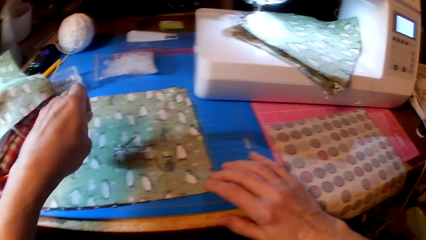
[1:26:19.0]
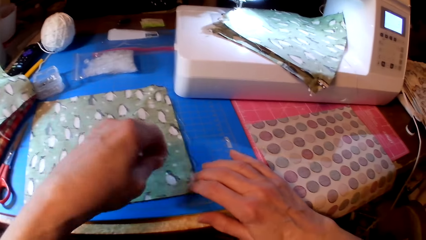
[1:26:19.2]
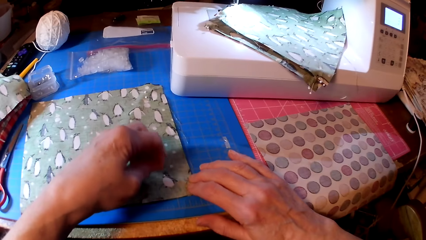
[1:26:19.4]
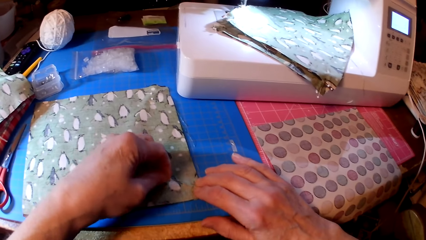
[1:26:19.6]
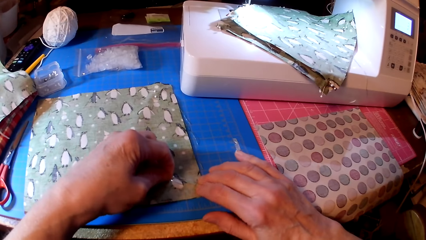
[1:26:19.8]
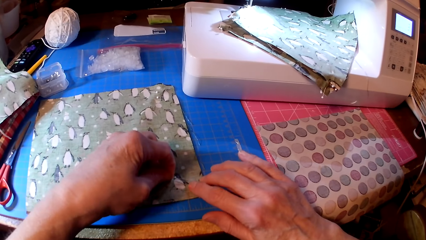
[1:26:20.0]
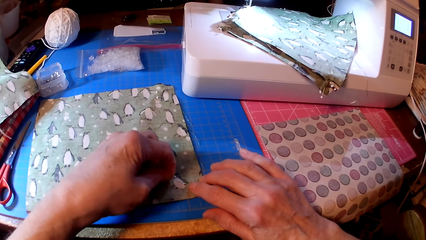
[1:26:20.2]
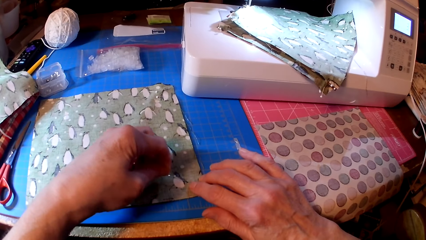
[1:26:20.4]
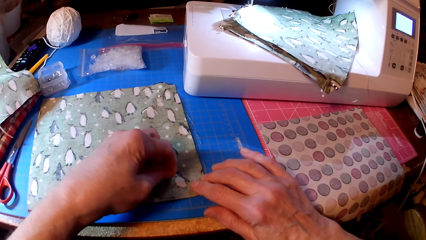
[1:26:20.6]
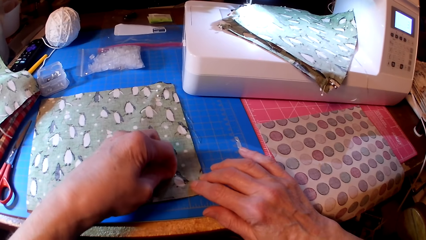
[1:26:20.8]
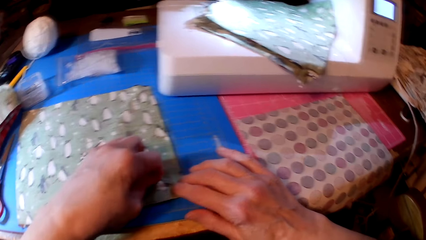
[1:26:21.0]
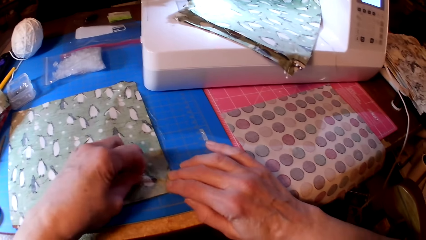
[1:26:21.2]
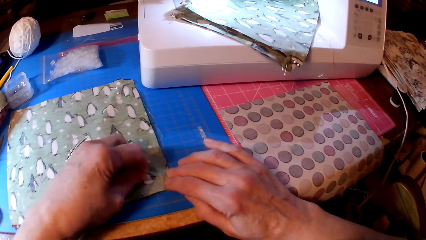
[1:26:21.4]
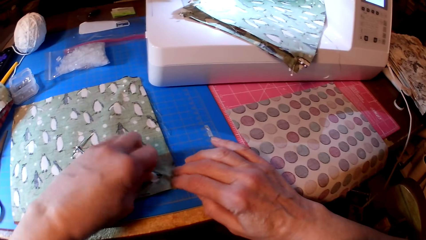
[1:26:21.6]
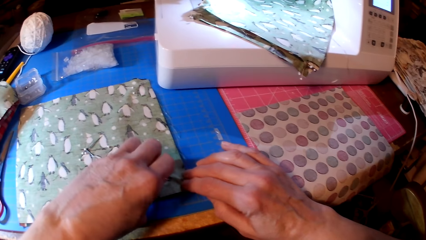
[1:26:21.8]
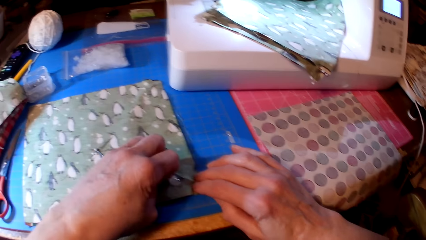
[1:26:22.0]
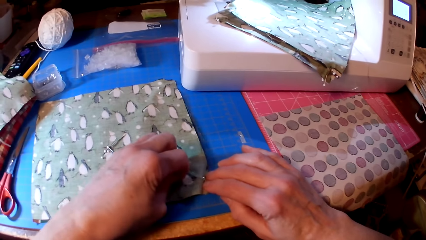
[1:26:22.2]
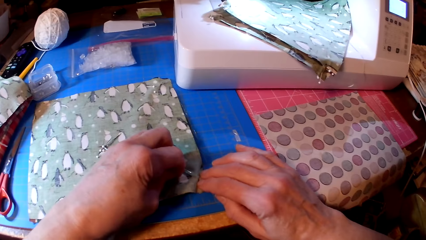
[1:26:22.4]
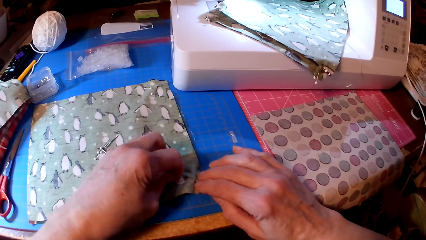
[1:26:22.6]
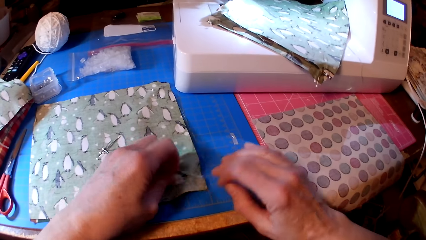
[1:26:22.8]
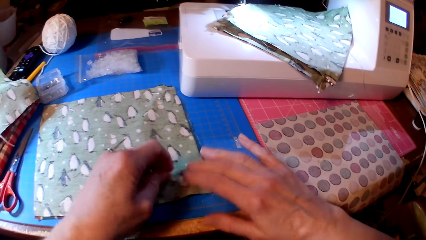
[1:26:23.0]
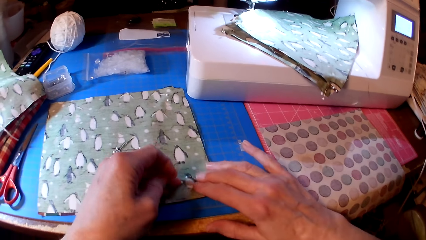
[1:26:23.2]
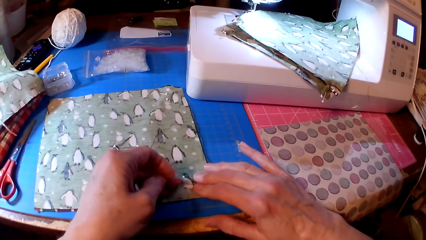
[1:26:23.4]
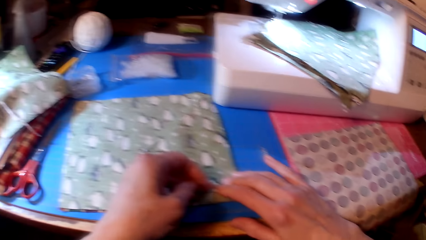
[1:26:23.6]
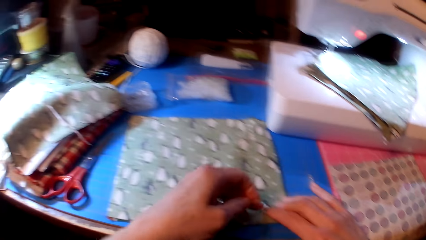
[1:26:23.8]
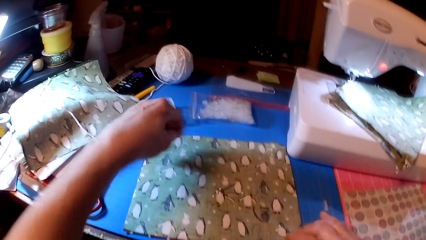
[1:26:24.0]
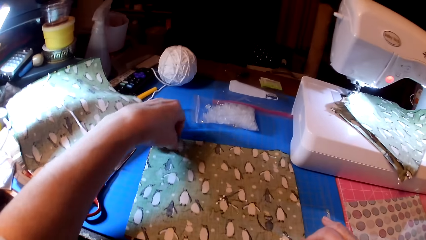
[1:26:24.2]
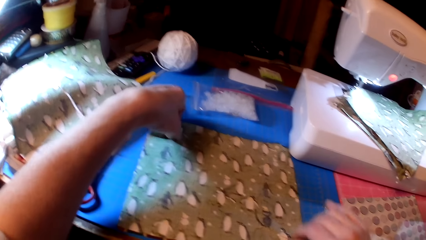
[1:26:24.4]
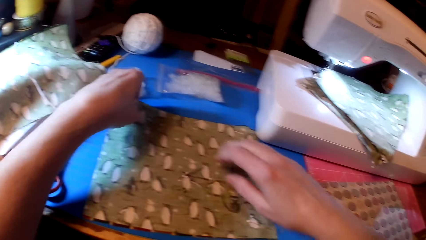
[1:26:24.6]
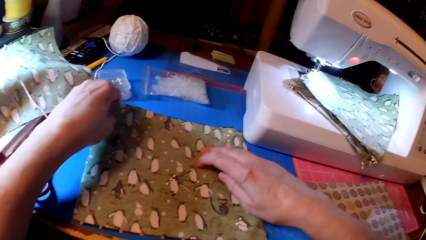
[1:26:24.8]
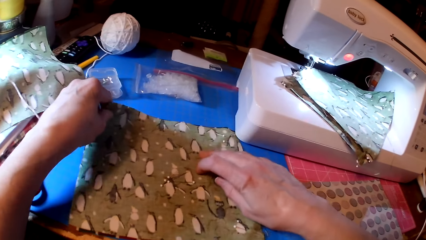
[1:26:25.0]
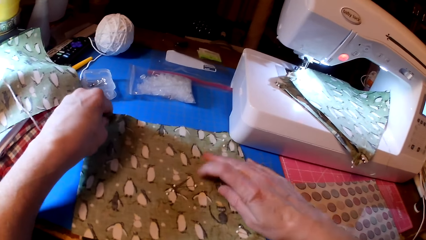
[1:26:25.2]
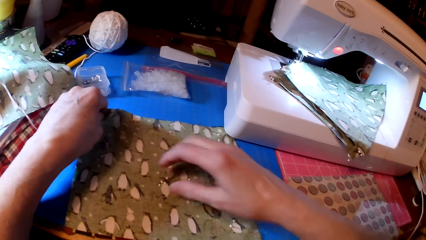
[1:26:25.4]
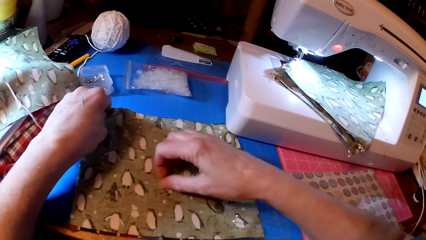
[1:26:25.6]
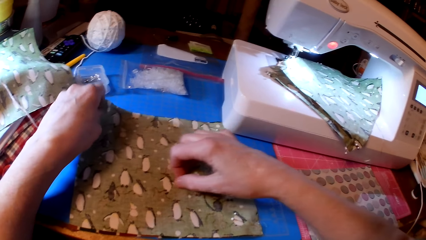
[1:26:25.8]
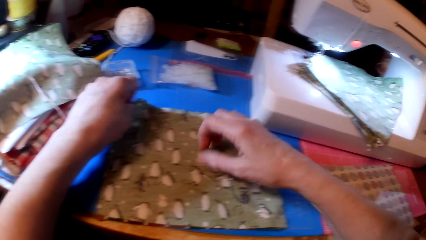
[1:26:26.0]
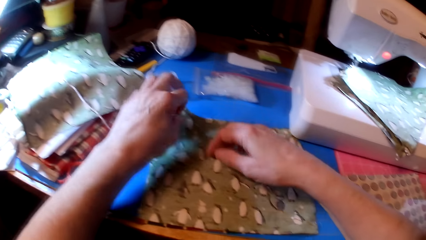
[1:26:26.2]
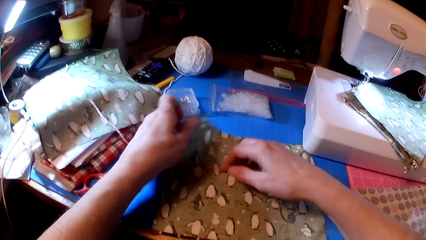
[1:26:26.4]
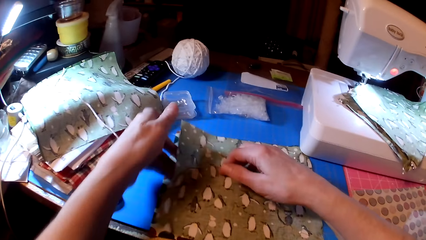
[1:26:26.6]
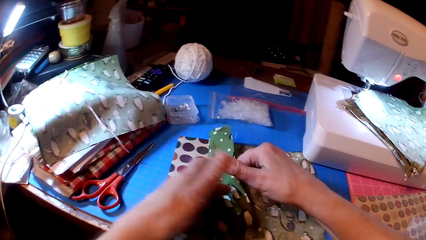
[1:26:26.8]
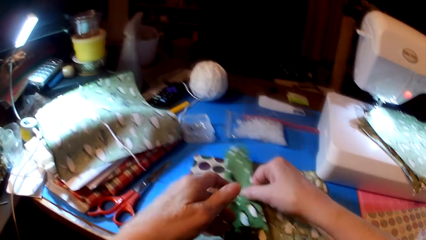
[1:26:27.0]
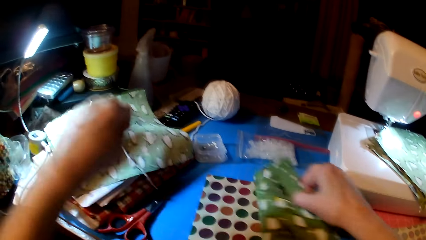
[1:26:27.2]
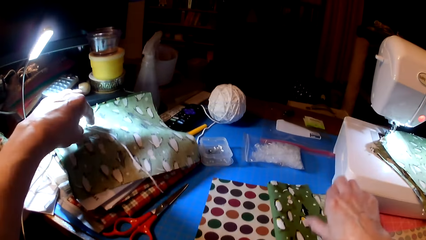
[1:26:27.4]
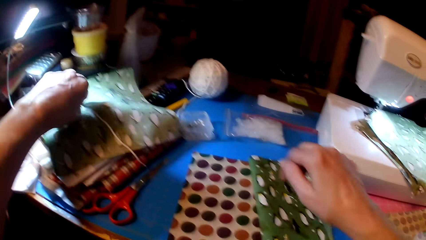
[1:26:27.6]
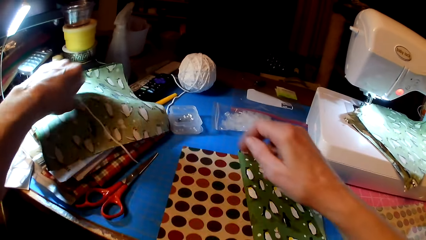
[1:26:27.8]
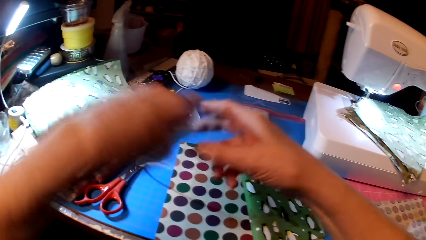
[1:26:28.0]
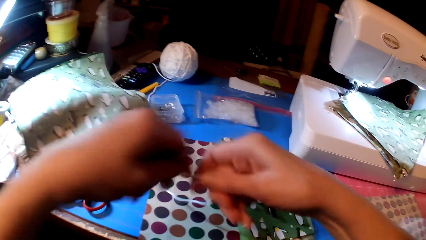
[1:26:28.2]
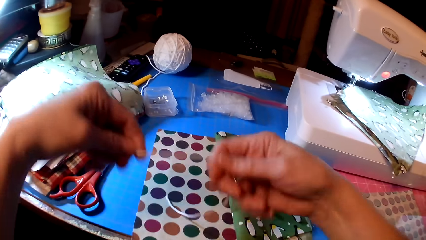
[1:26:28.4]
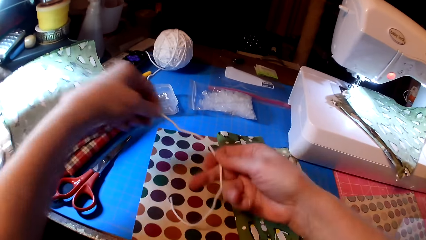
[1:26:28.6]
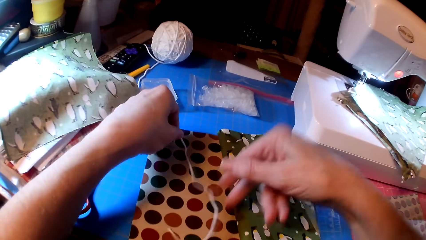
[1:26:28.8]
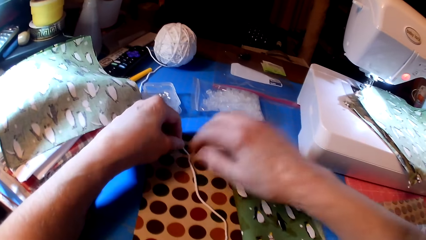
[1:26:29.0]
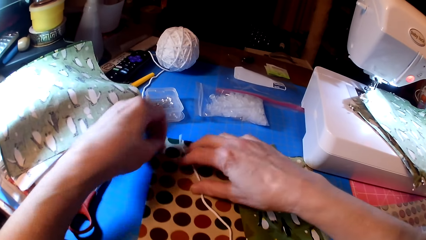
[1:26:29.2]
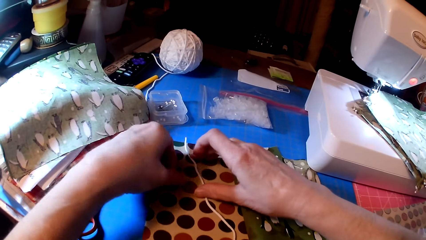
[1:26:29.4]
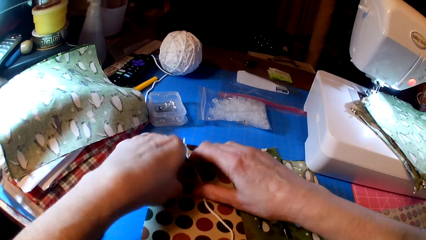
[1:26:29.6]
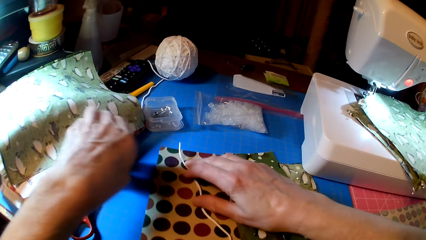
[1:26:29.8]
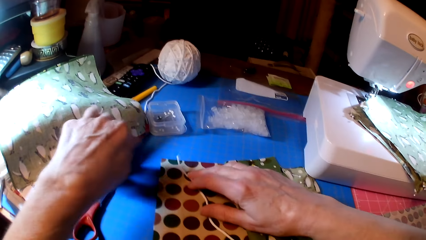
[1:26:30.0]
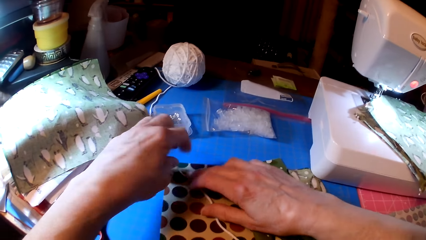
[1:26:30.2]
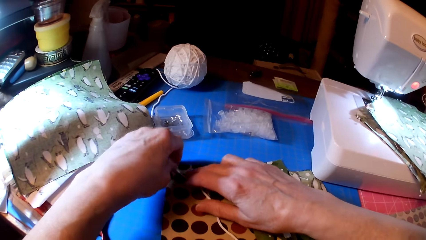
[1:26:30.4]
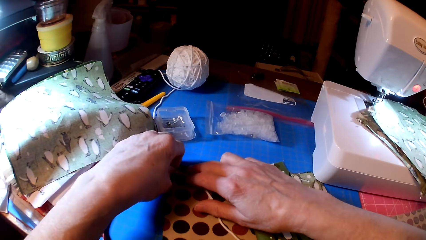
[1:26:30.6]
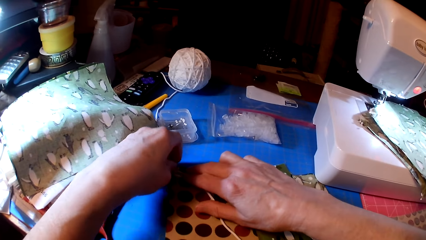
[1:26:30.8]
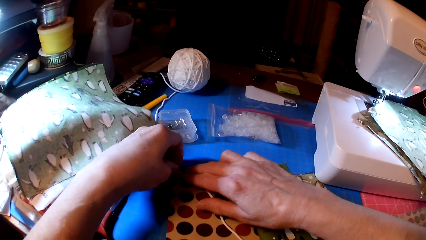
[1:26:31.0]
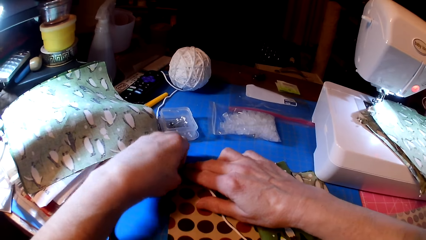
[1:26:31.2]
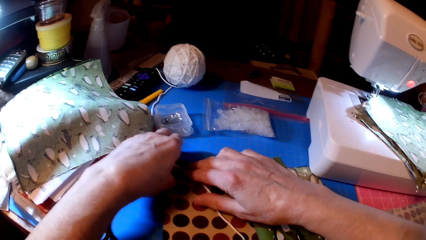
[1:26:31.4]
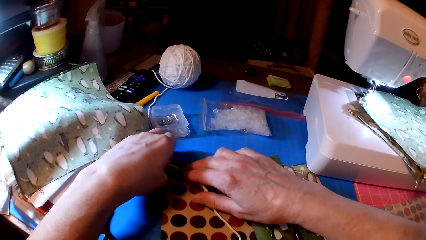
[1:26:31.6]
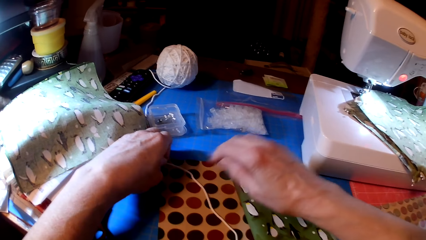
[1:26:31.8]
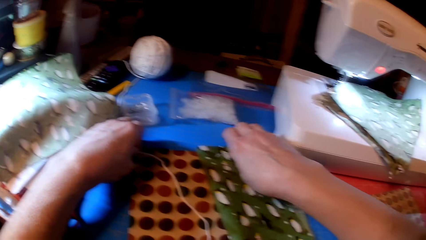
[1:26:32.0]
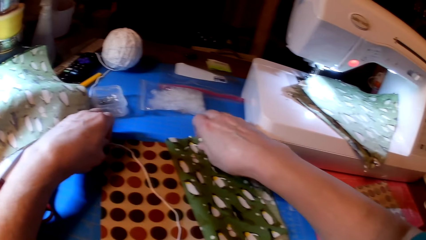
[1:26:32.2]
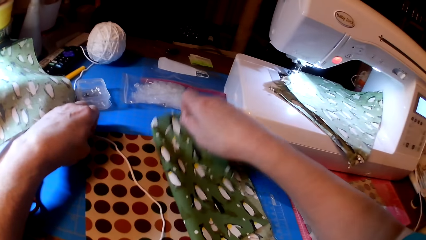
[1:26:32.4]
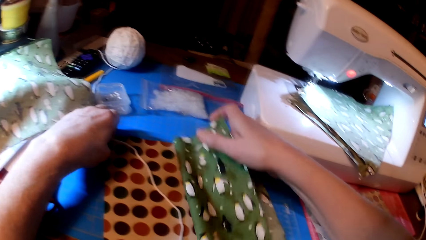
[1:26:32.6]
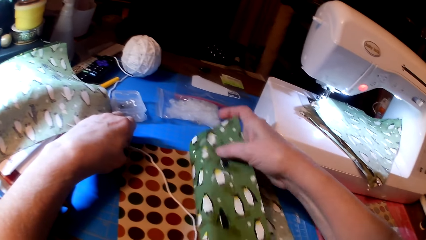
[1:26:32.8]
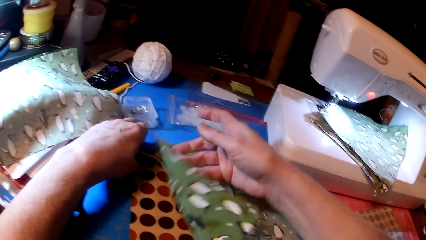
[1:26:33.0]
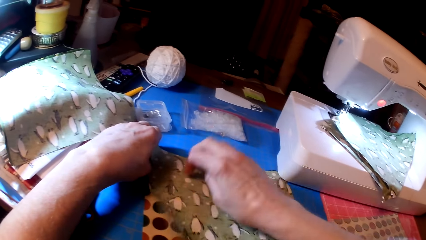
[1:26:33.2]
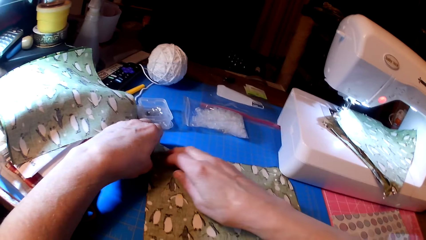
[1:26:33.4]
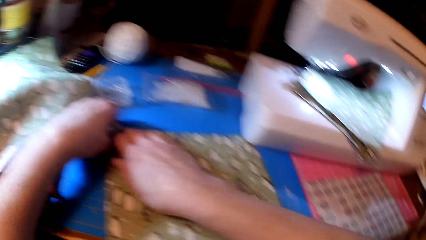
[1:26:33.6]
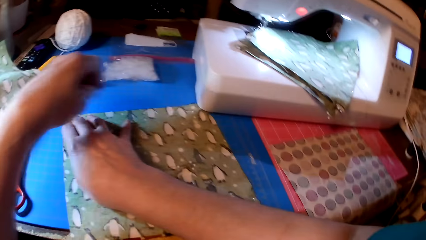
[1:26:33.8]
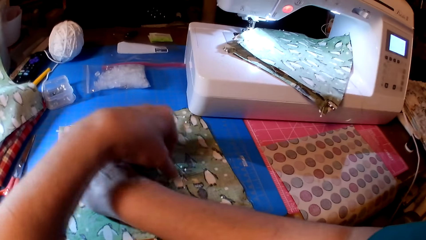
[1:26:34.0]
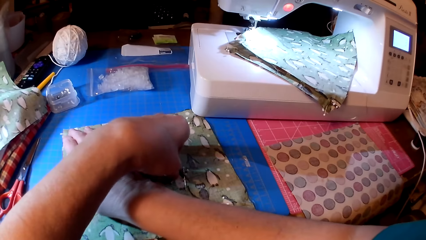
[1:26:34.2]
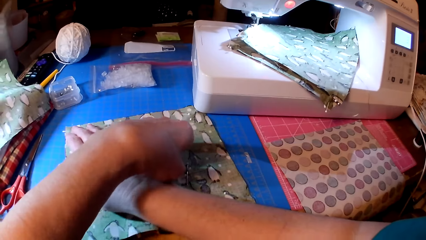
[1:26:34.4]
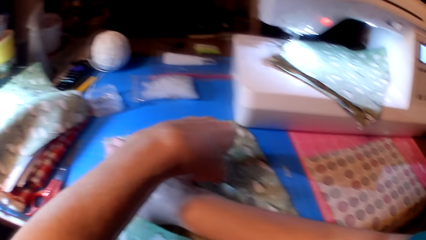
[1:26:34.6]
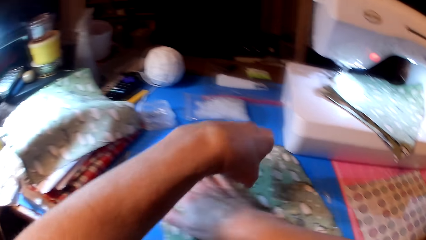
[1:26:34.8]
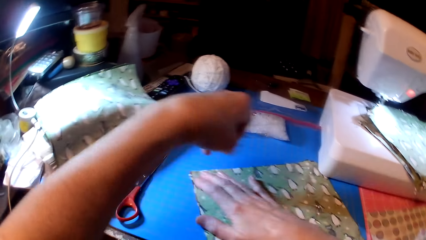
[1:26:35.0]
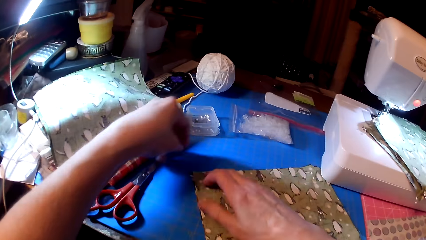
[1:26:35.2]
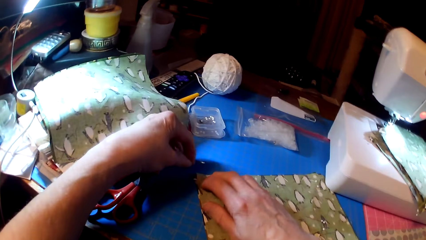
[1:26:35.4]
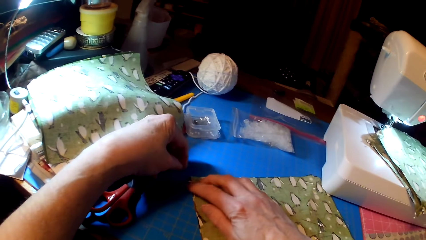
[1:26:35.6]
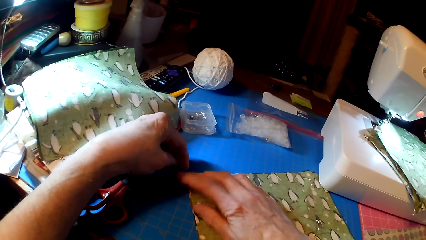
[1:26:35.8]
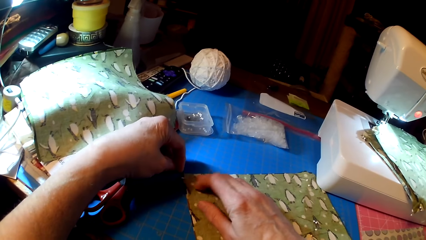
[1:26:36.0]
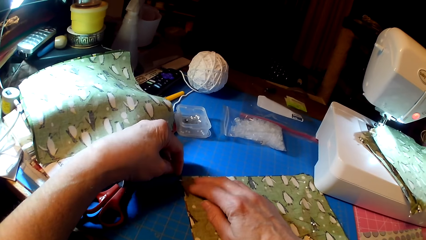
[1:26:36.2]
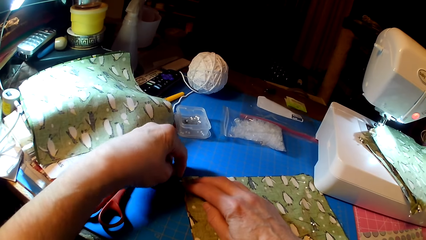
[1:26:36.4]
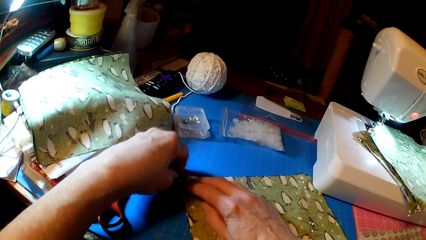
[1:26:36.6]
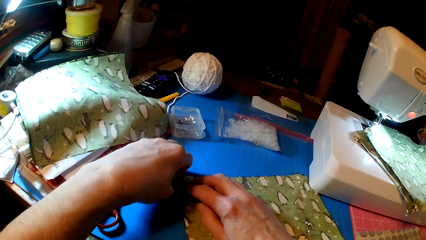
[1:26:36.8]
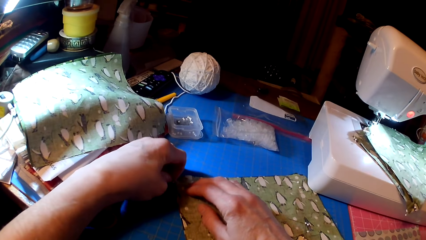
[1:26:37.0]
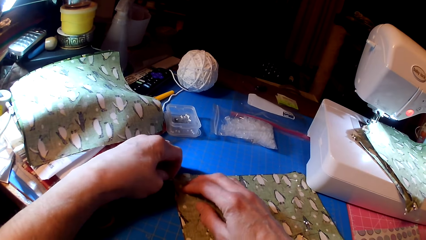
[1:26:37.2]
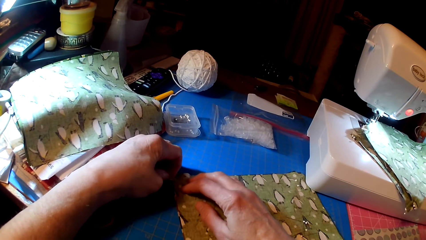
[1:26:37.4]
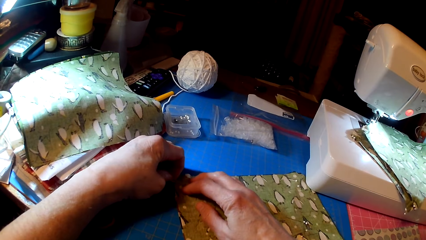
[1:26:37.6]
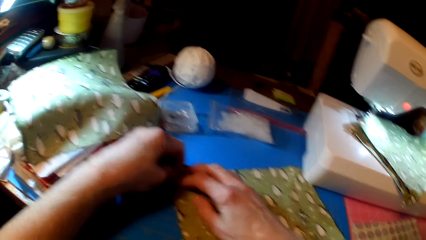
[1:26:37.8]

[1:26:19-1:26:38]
The camera wearer picks a pin. They pin fabric. They pick the pin. They pick the fabric. They pick a thread or yarn. They put the thread under the fabrics. They attach the yarn on the fabric. They pick the pin. They pin the fabrics.
